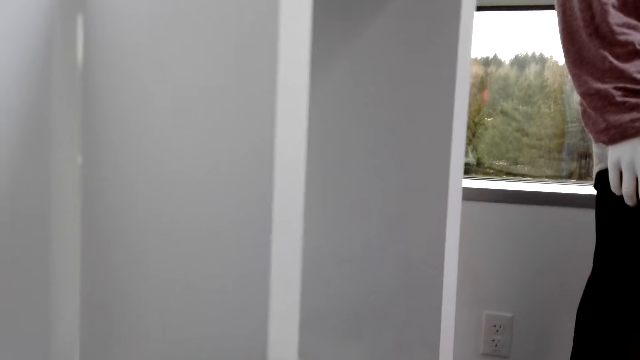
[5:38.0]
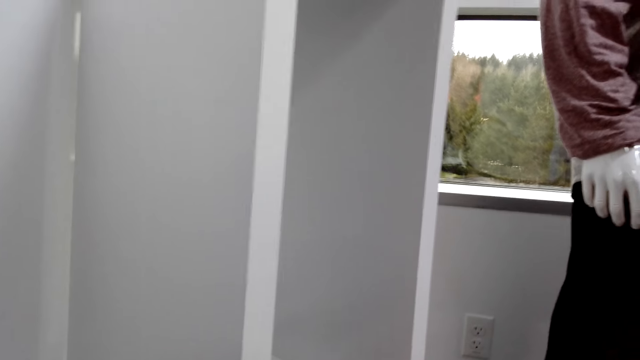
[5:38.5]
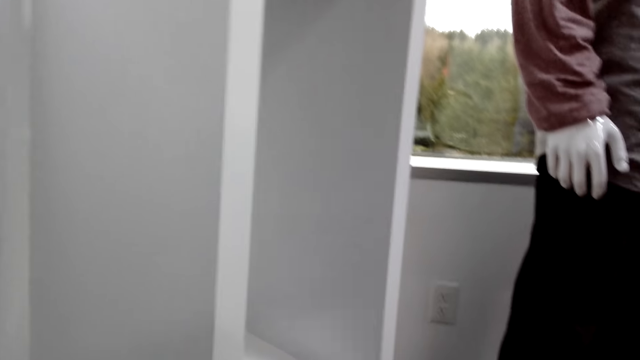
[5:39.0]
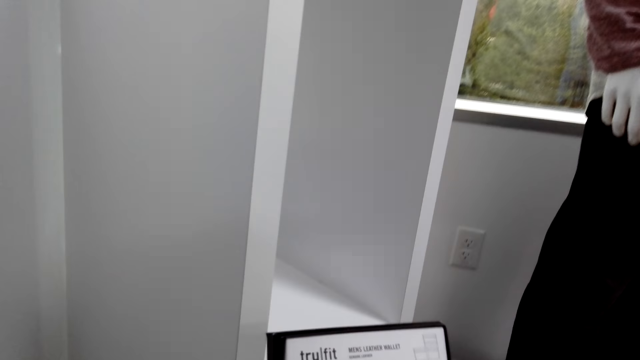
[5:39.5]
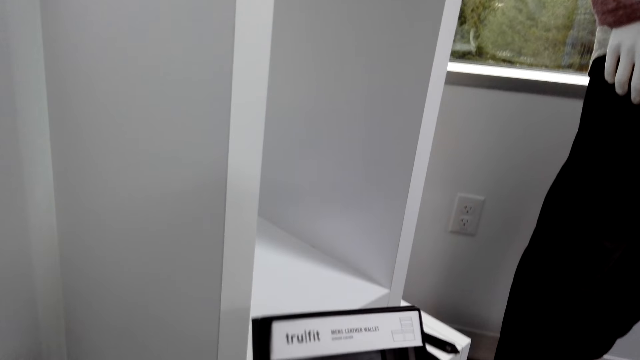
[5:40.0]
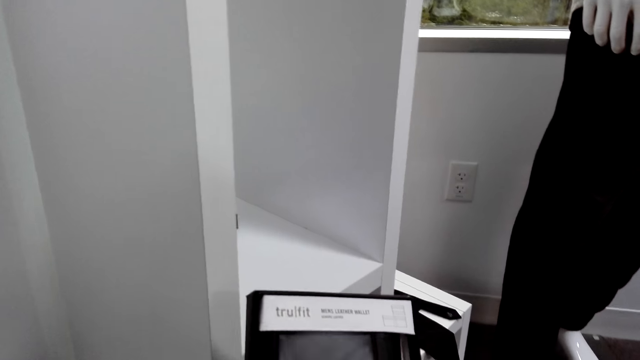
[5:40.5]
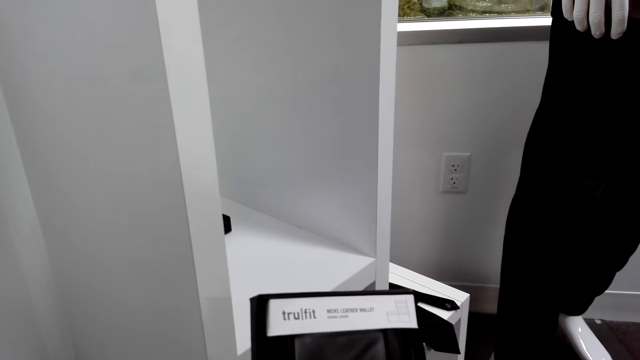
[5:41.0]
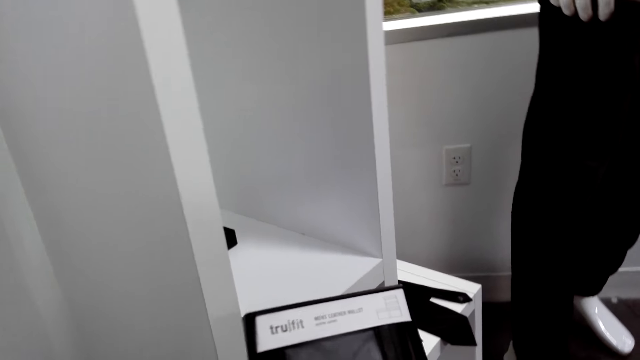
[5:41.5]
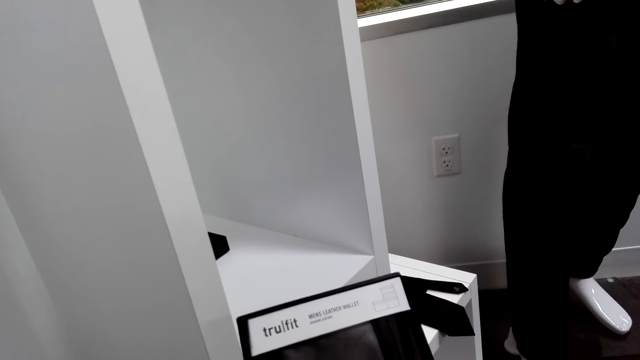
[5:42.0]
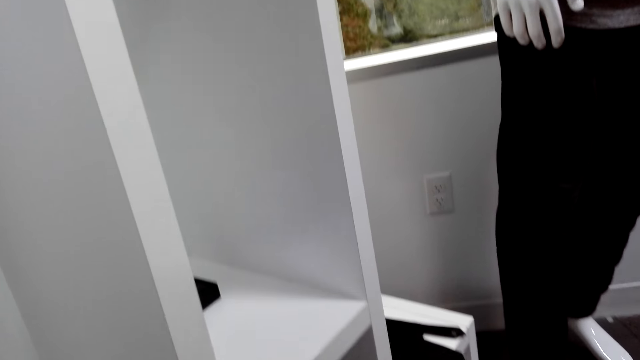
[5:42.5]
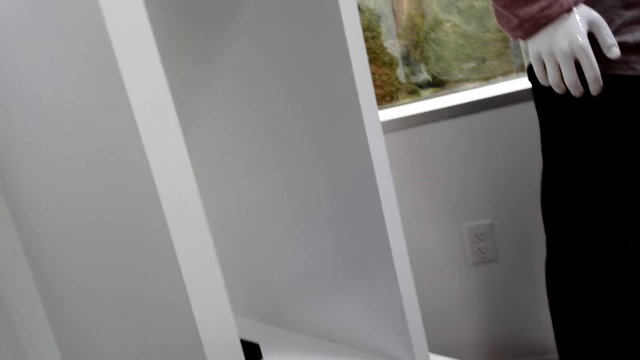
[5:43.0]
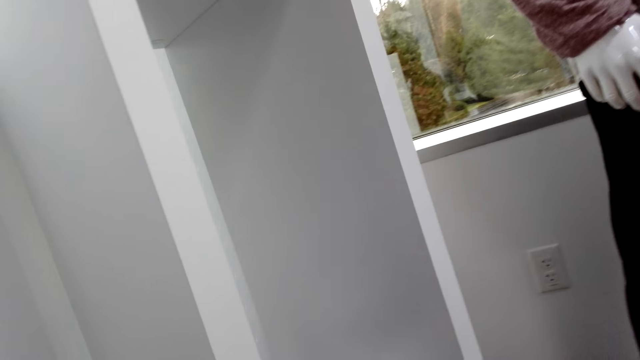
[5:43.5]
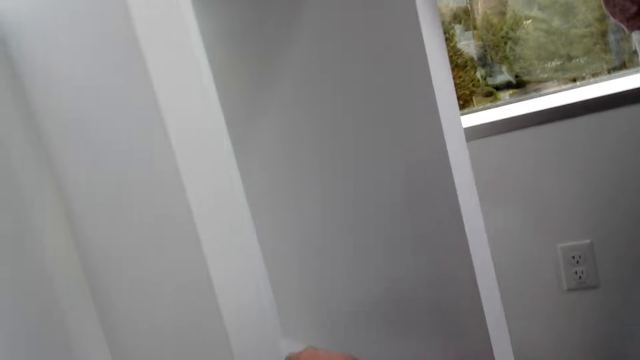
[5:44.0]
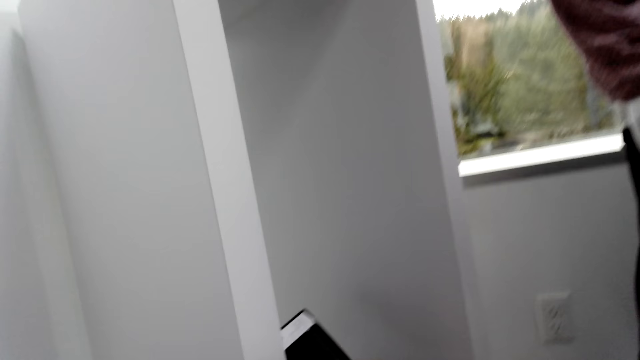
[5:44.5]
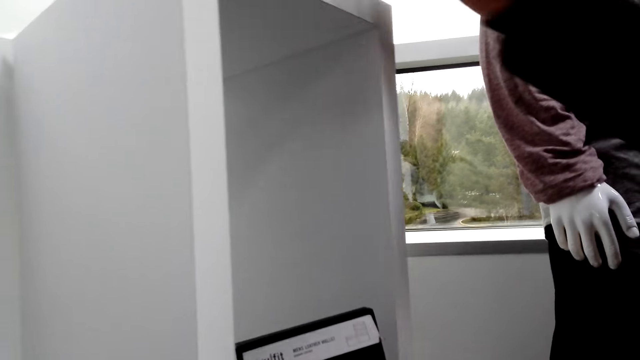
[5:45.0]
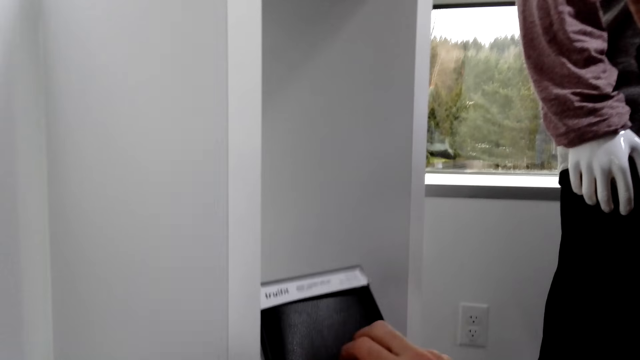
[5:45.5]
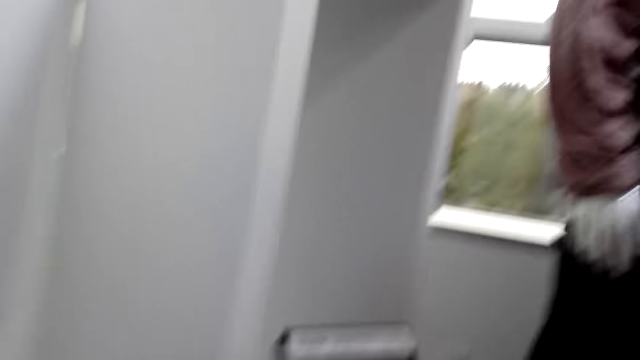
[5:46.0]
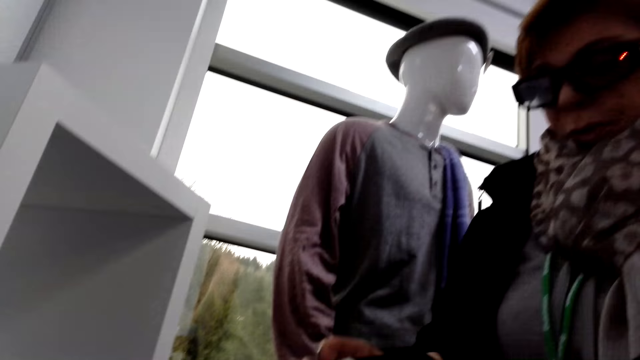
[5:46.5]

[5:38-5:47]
The camera wearer takes wallet boxes from the rack. A person takes a wallet box on the rack. The camera wearer checks the wallet.

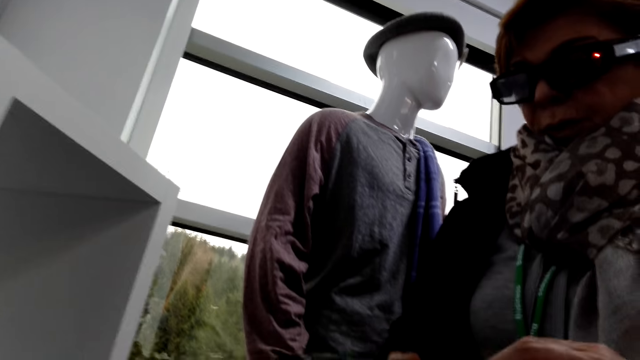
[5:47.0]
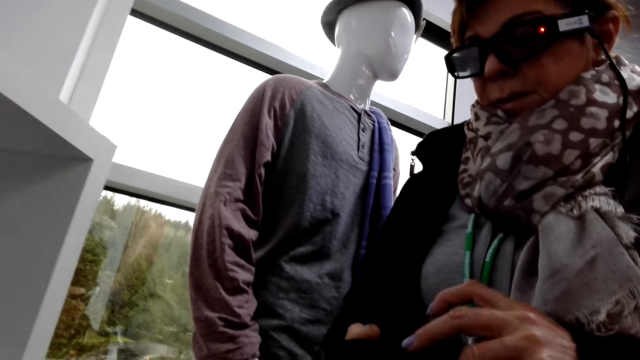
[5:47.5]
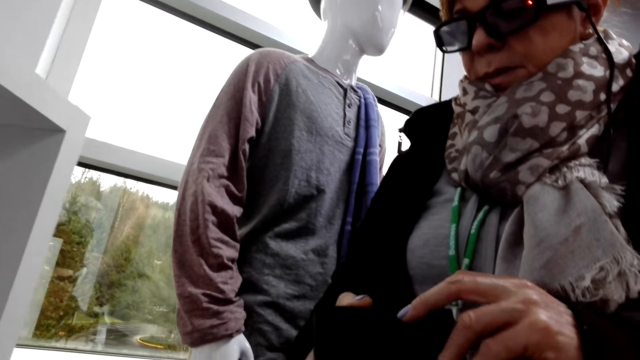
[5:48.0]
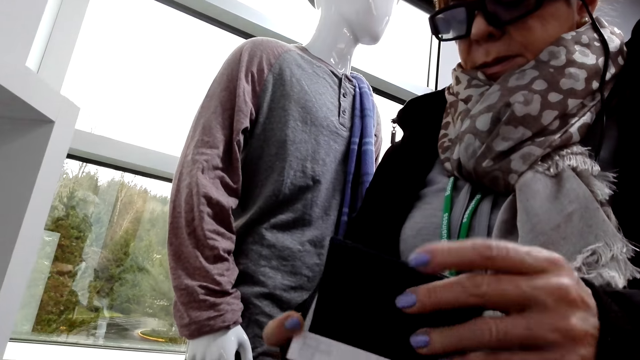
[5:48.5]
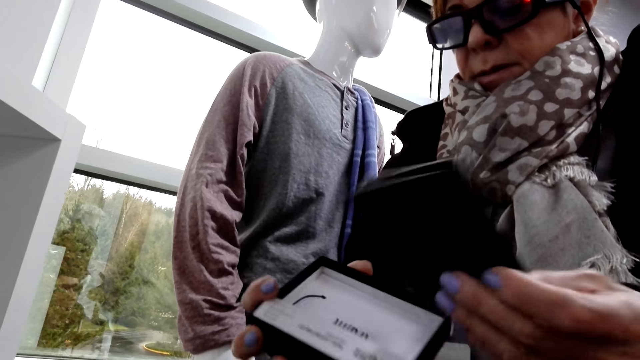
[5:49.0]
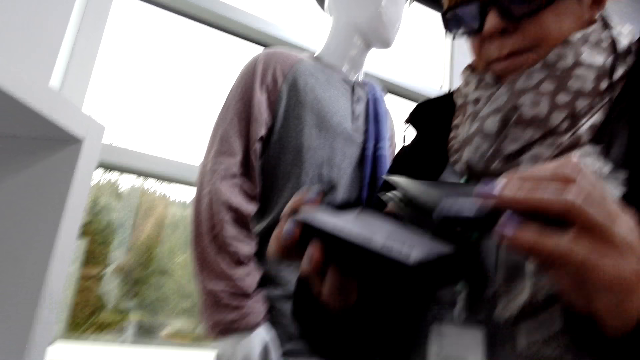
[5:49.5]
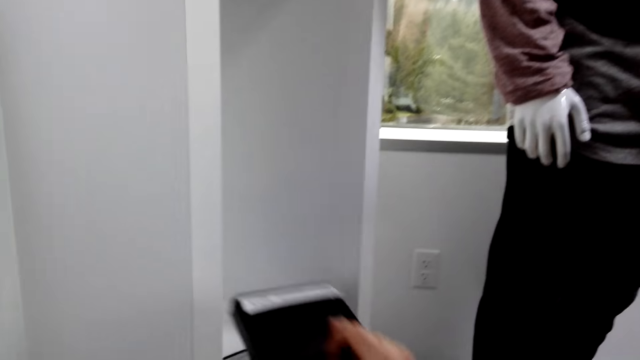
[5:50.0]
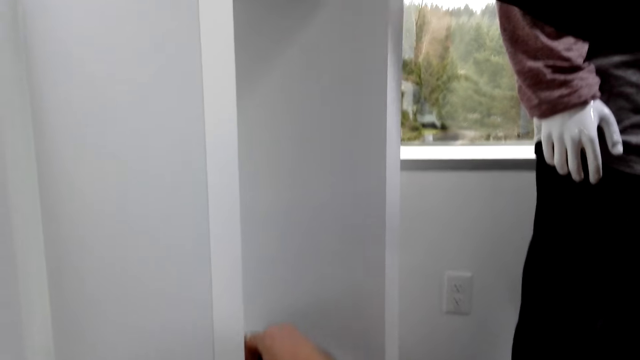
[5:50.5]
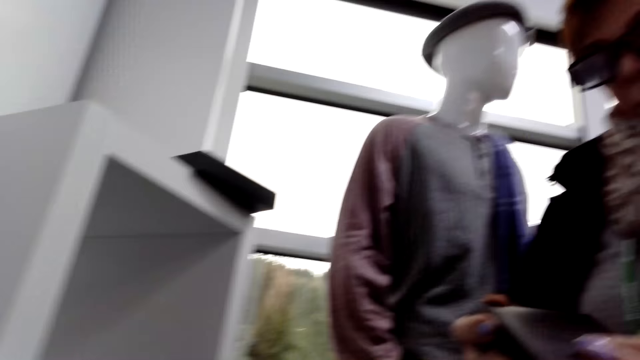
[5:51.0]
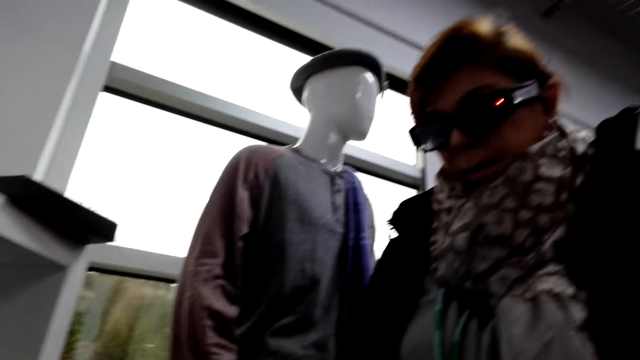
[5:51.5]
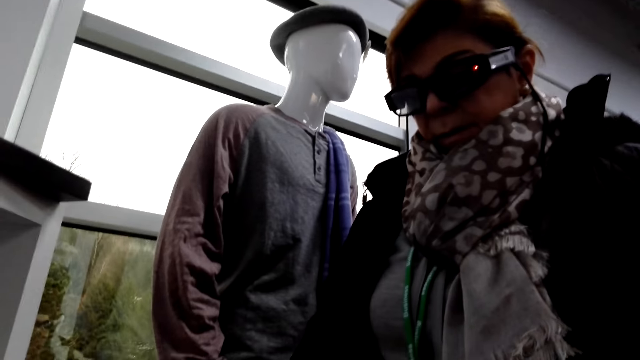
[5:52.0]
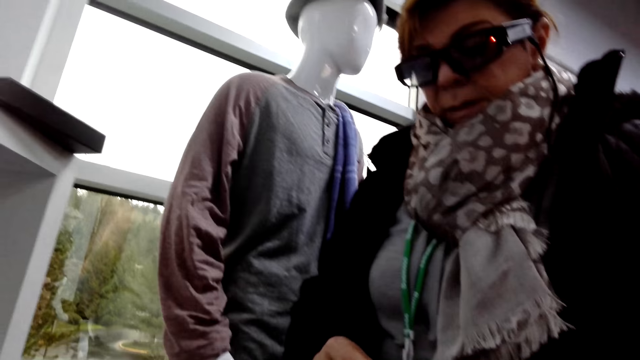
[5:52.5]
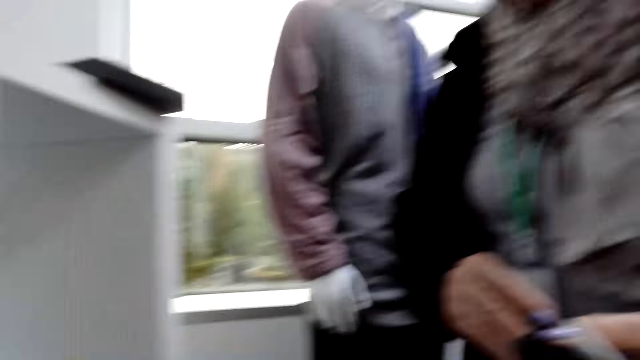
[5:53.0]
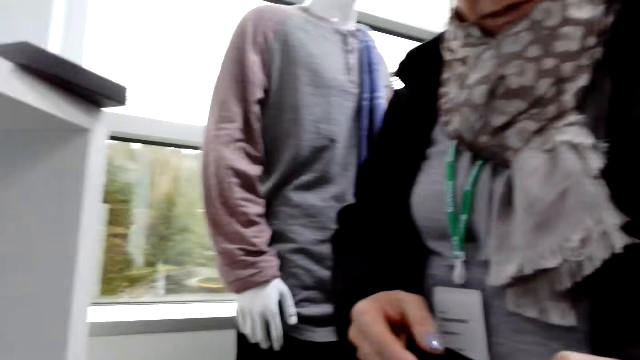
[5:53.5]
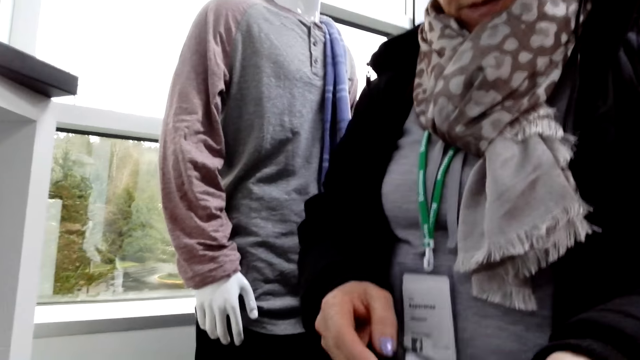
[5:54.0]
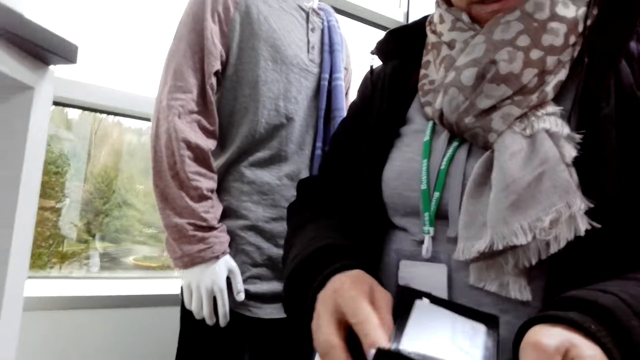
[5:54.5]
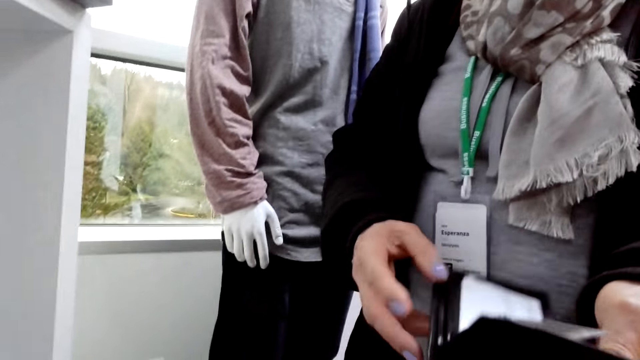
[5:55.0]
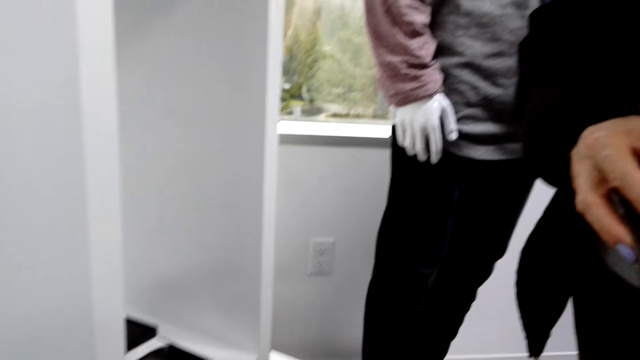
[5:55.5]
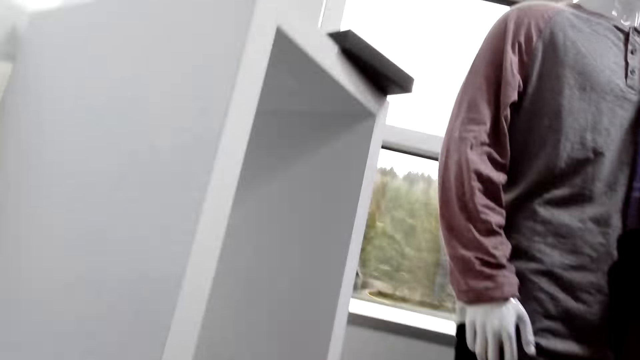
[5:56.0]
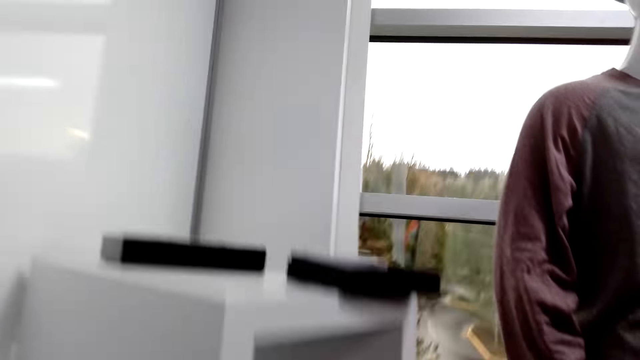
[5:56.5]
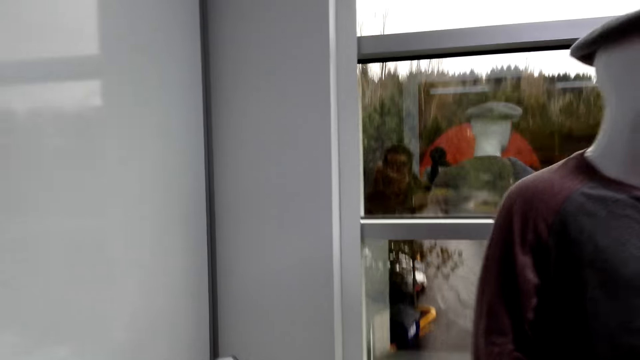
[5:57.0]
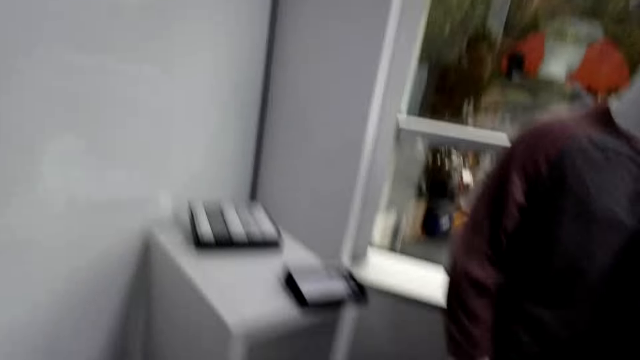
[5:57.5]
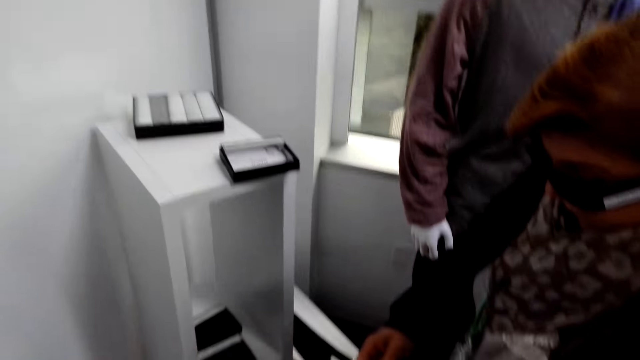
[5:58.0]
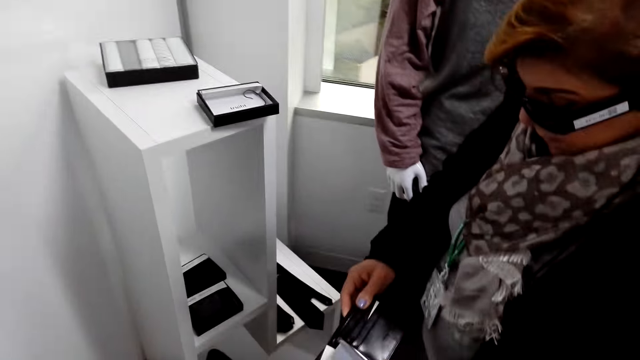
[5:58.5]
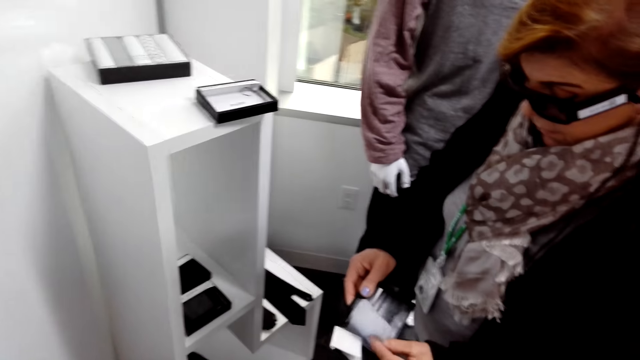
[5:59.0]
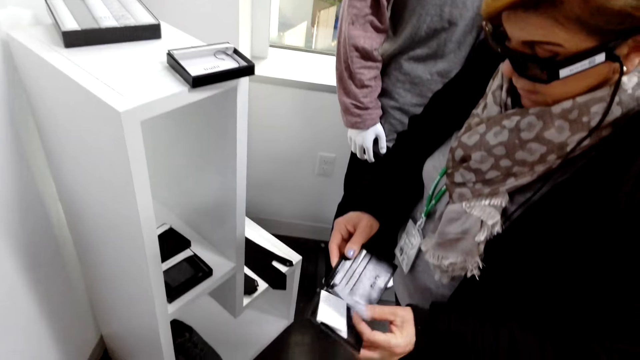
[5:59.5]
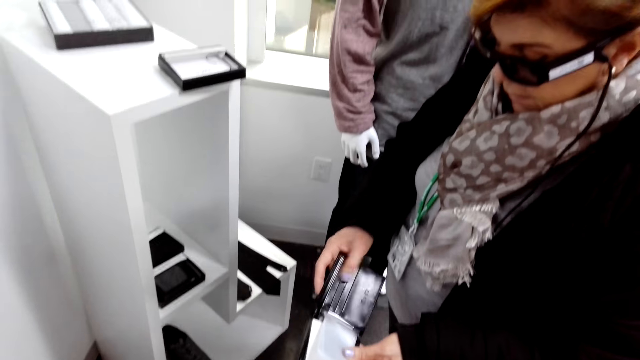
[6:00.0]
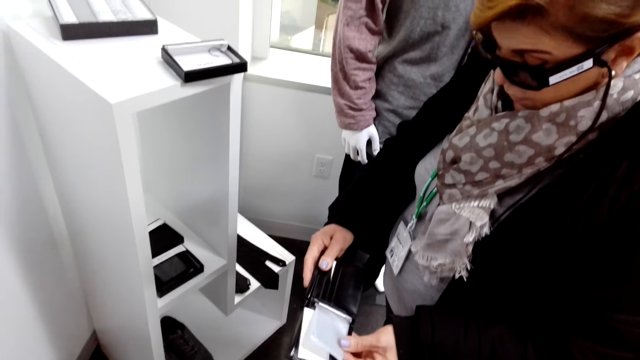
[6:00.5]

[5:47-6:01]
A person removes a wallet from the box. The person checks the wallet. The camera wearer puts a wallet box in the rack. The person opens the wallet. The camera wearer stands up.
